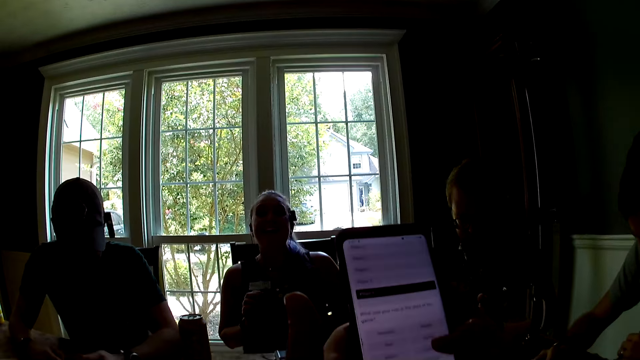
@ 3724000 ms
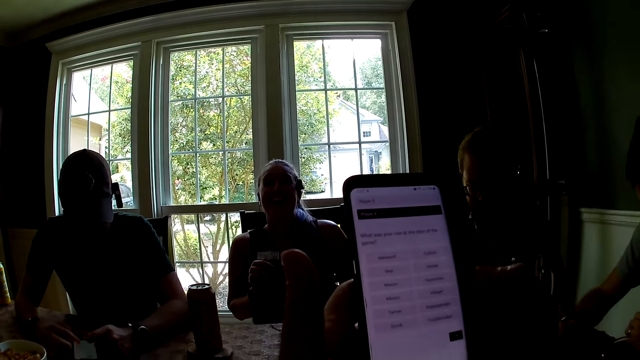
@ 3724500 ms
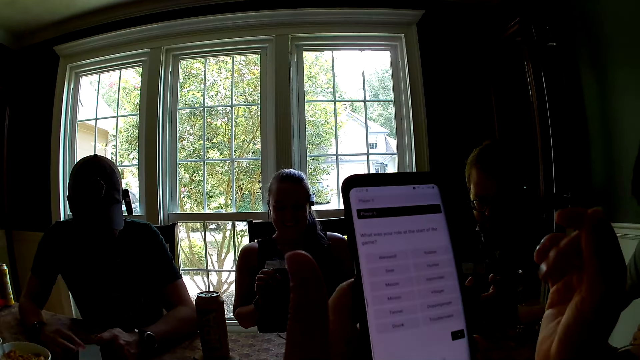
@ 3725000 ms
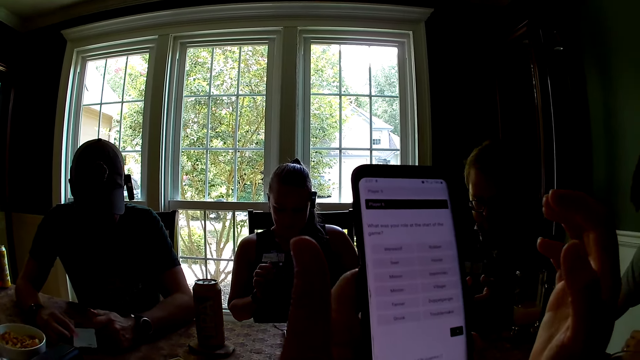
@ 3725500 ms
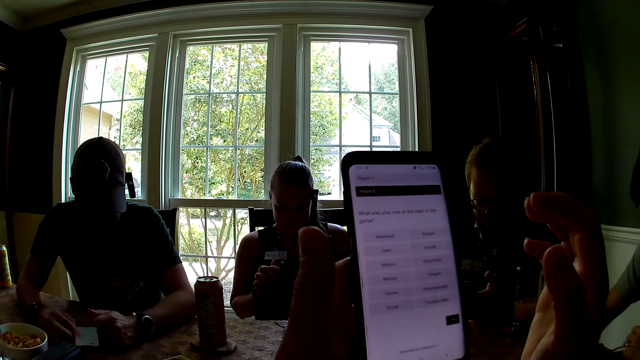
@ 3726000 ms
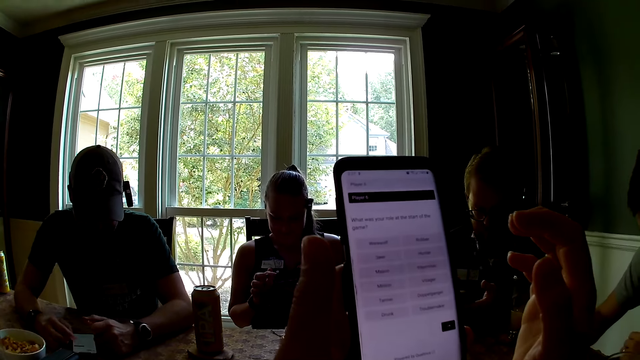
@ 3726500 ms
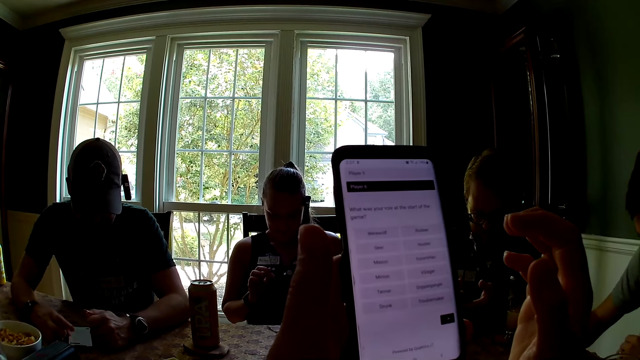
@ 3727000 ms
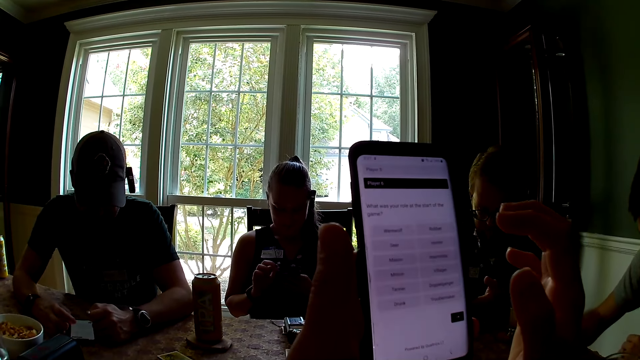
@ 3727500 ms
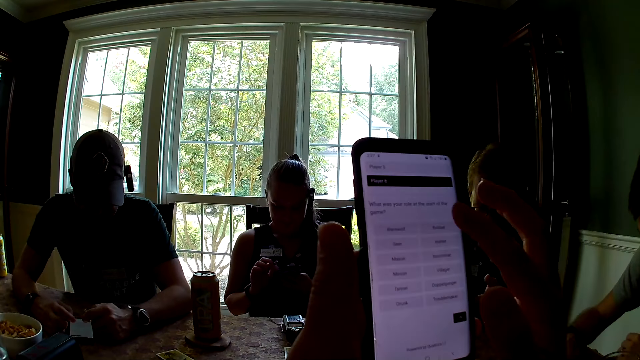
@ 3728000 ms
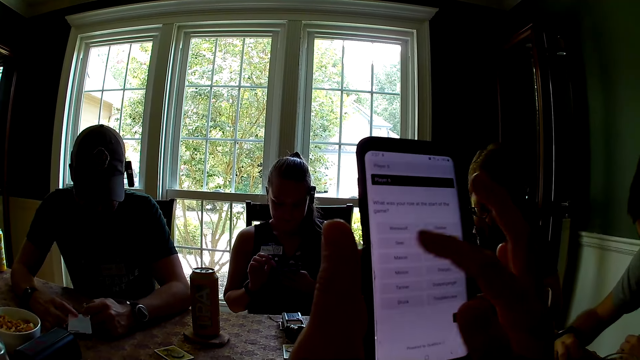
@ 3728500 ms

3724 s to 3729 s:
The camera wearer uses the phone with both hands.

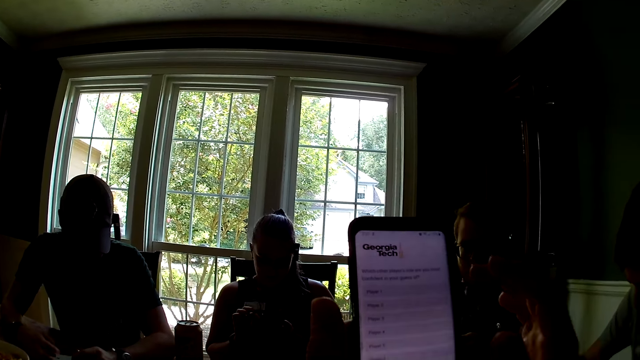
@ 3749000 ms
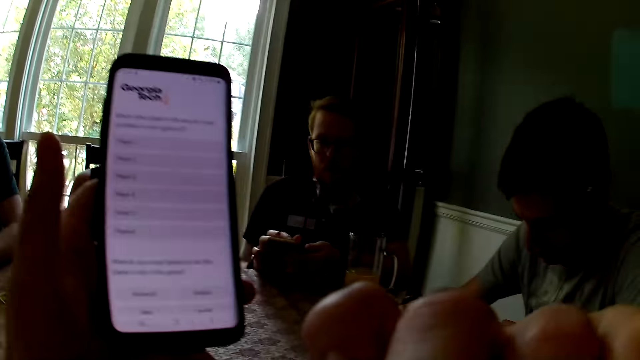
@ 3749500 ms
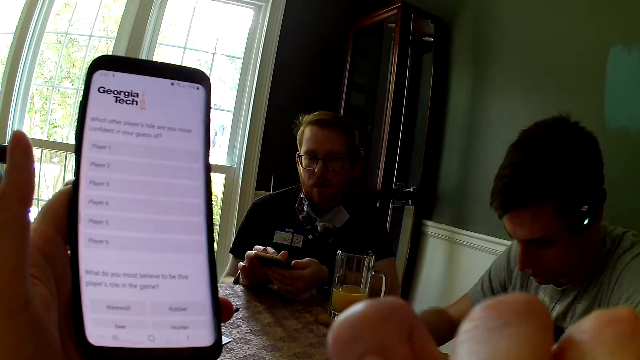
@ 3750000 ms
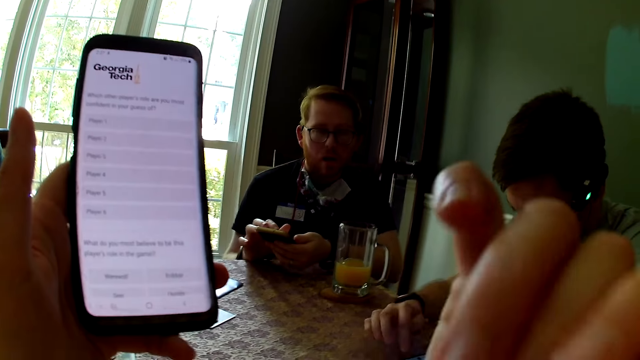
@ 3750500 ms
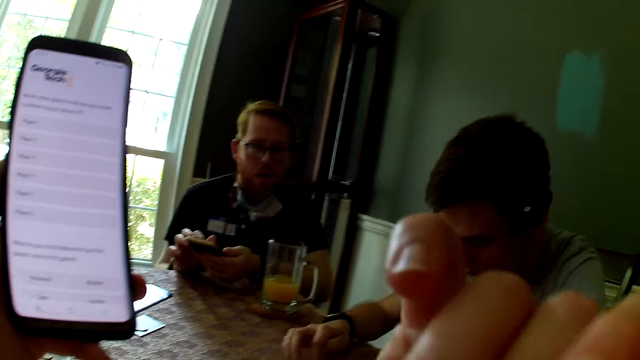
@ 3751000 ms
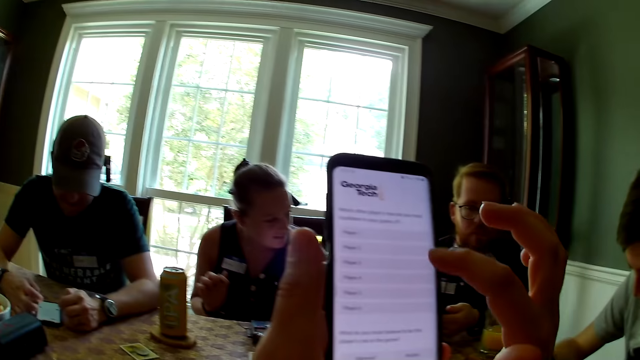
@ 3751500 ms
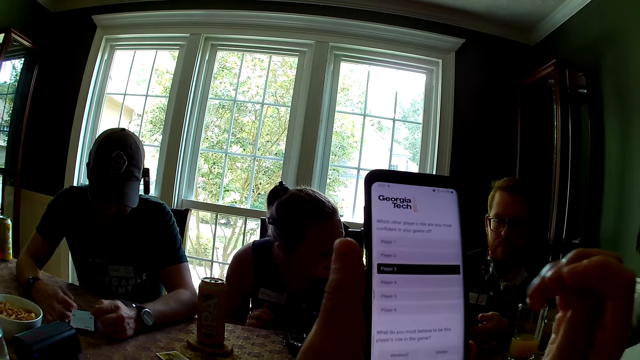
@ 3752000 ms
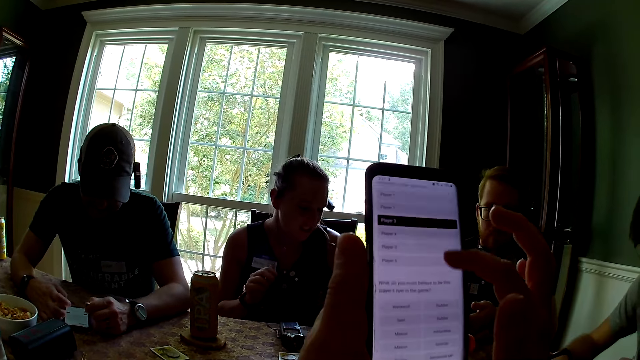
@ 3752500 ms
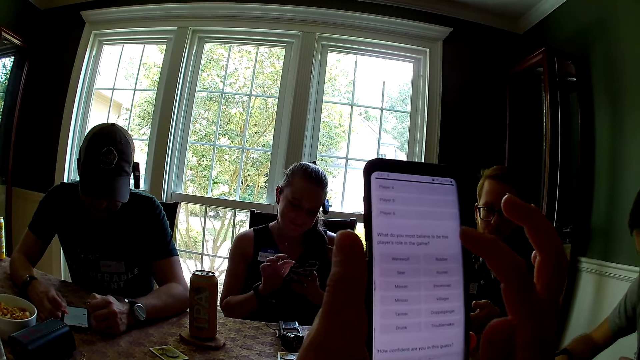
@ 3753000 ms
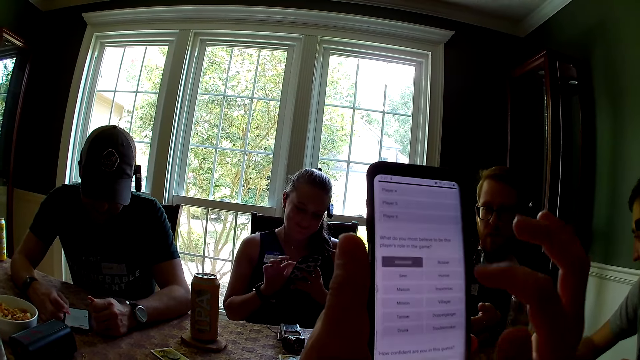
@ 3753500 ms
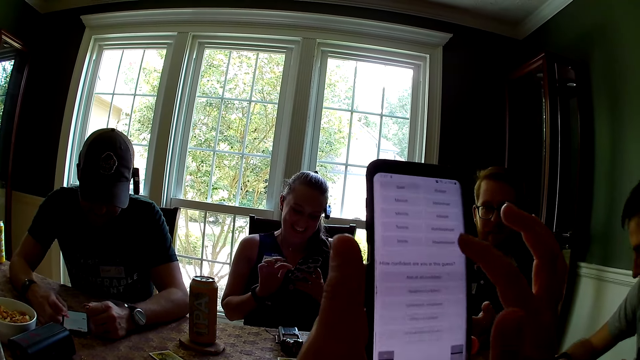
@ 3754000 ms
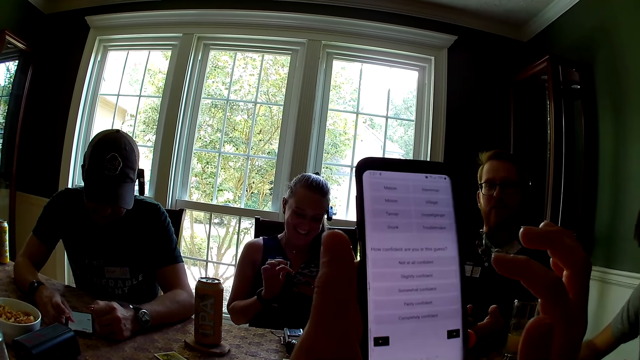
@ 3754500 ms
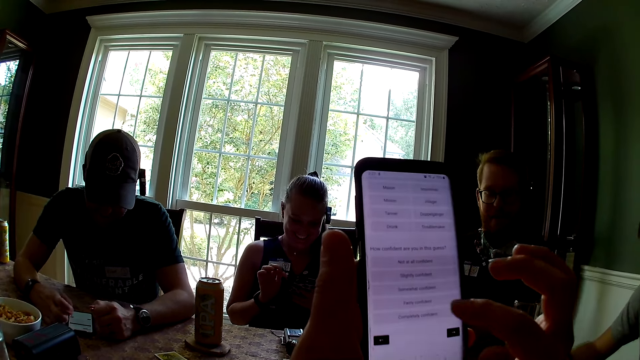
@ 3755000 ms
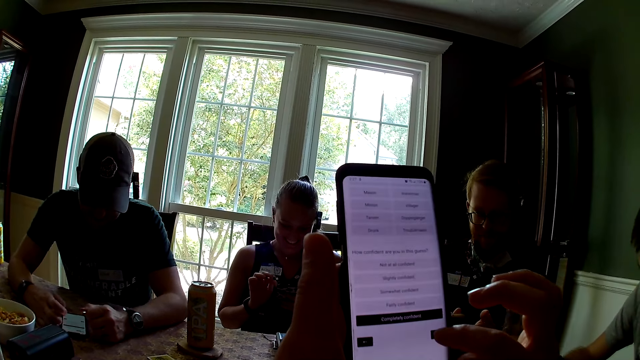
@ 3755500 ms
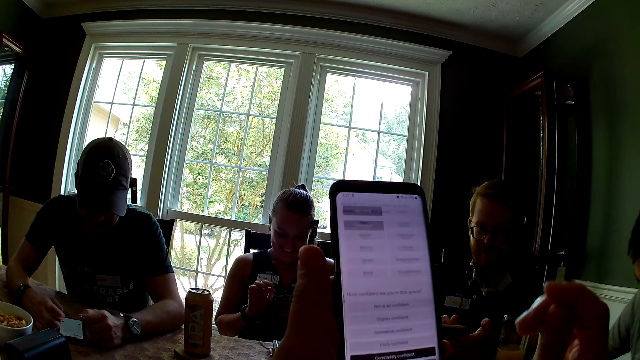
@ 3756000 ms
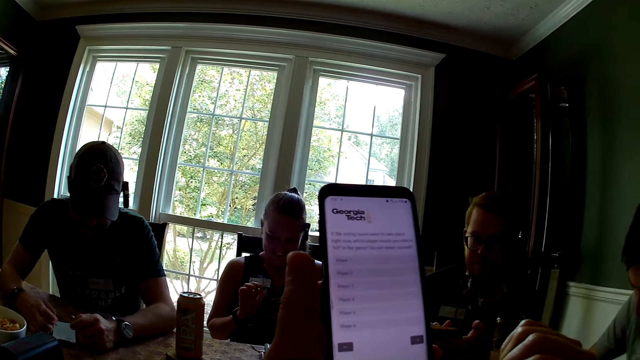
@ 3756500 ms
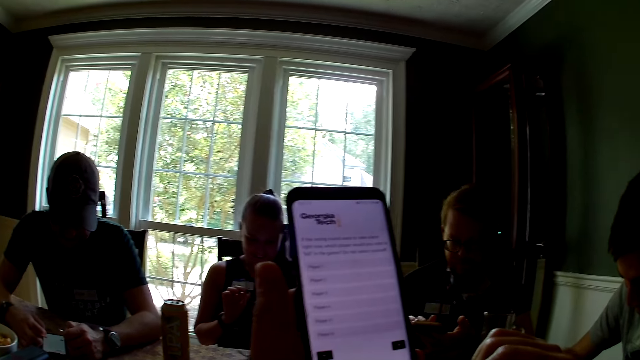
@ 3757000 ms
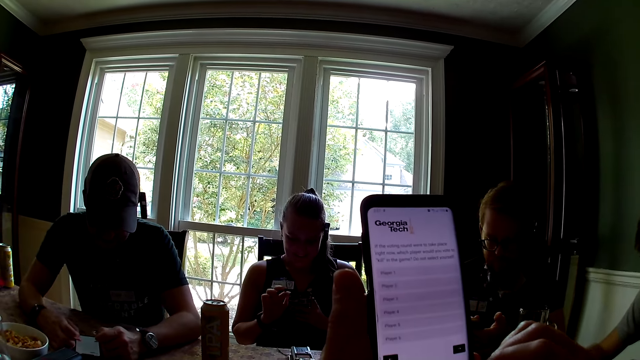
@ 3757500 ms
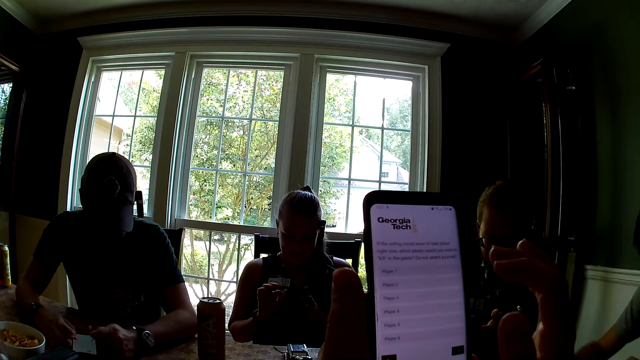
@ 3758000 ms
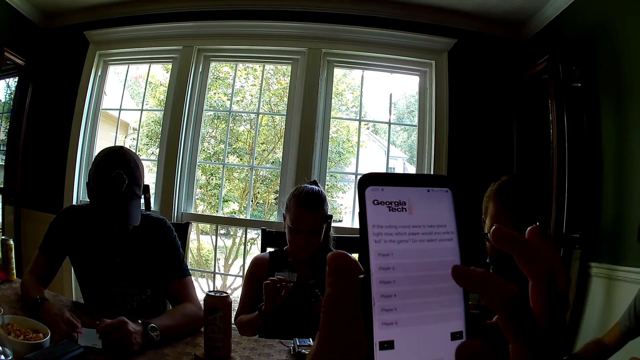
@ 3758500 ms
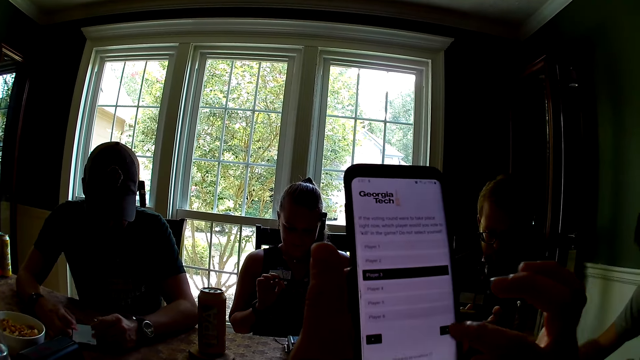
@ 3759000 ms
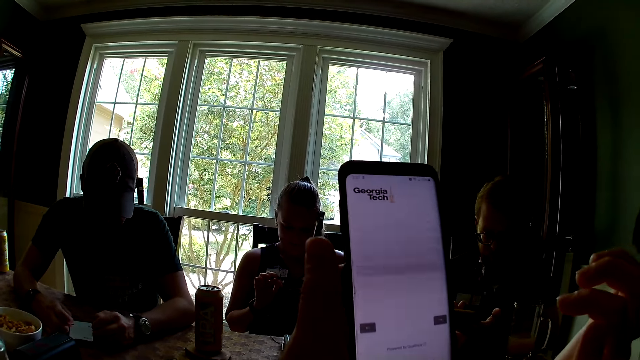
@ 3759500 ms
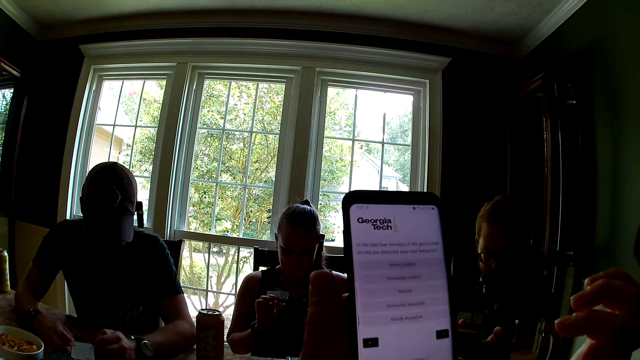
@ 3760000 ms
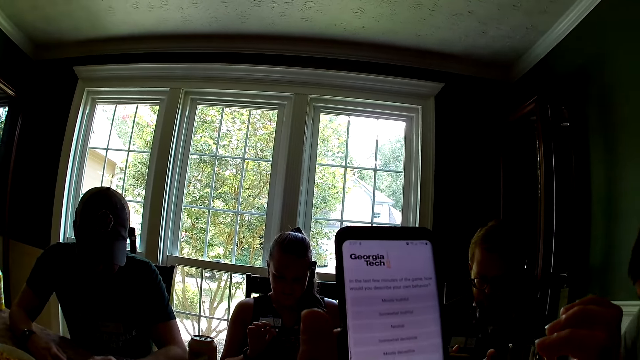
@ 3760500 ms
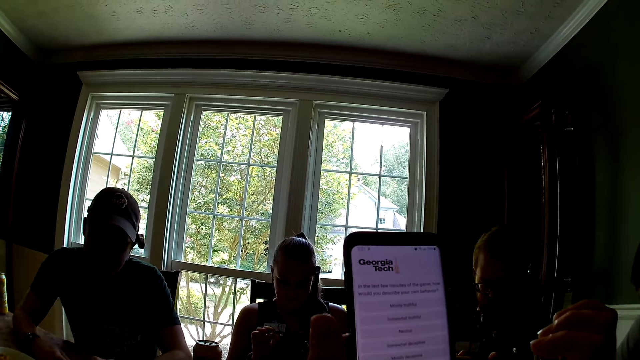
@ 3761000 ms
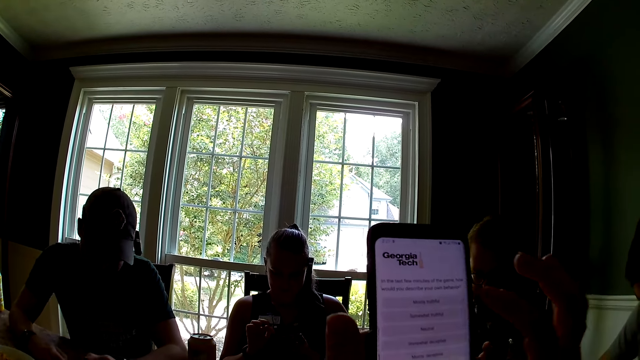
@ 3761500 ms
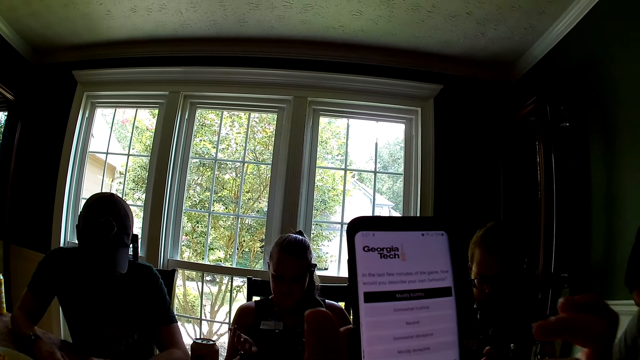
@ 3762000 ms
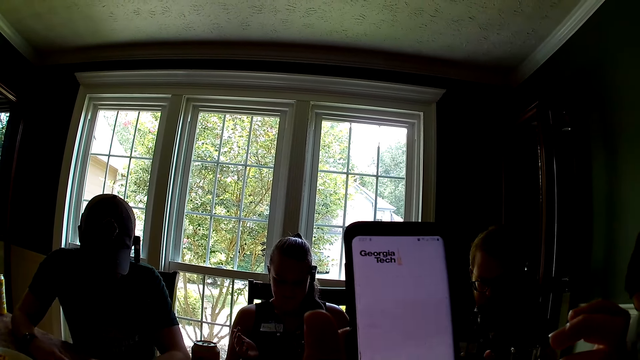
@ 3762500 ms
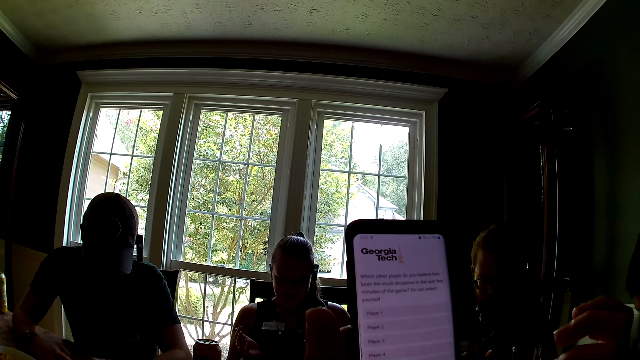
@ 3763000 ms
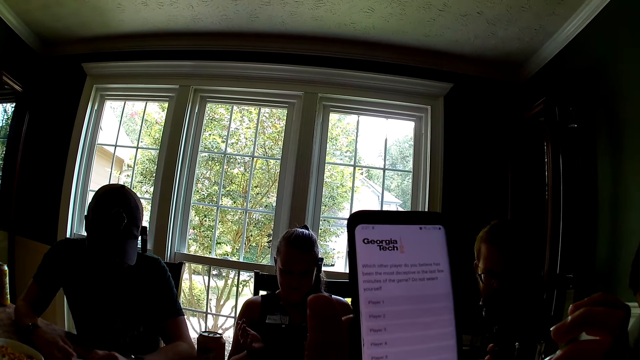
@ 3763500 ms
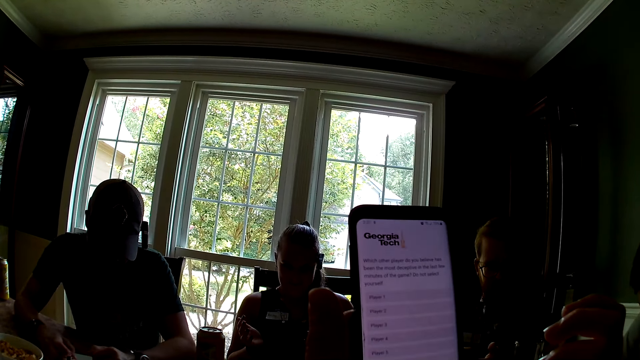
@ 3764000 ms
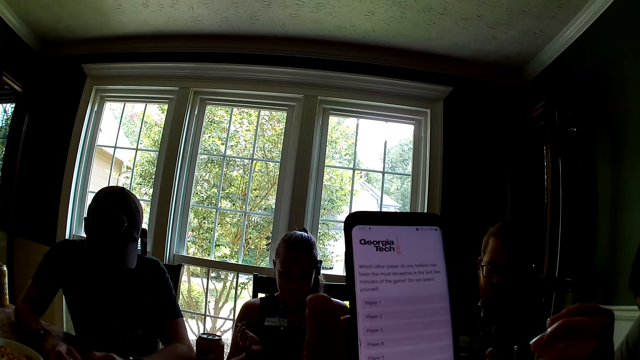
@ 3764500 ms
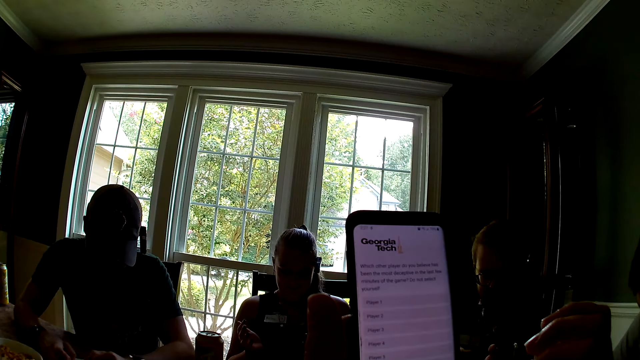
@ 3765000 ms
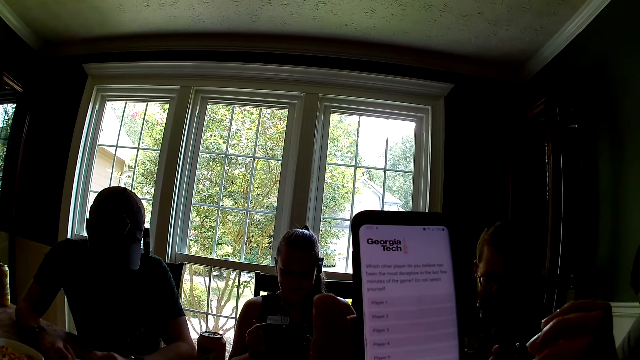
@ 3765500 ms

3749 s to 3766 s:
The camera wearer stares around. They operate a phone.
